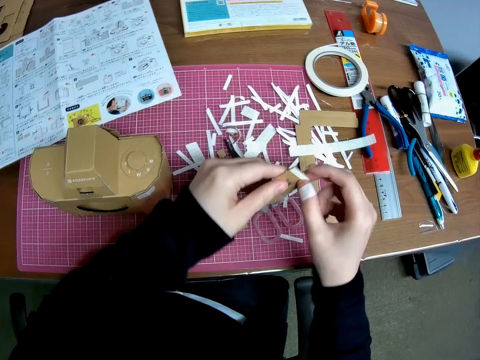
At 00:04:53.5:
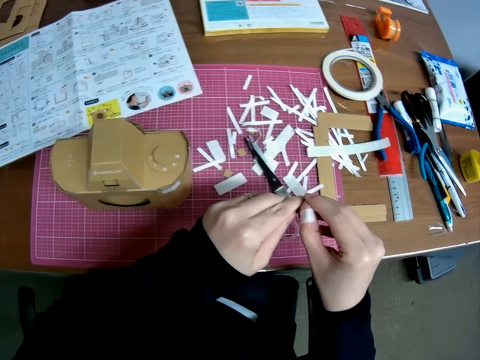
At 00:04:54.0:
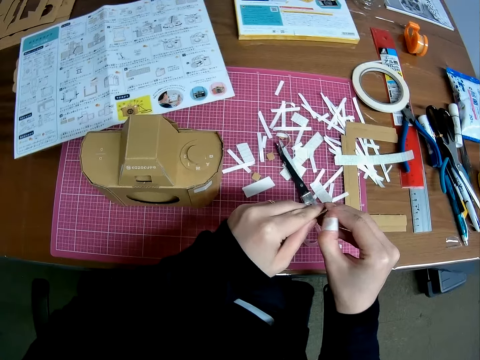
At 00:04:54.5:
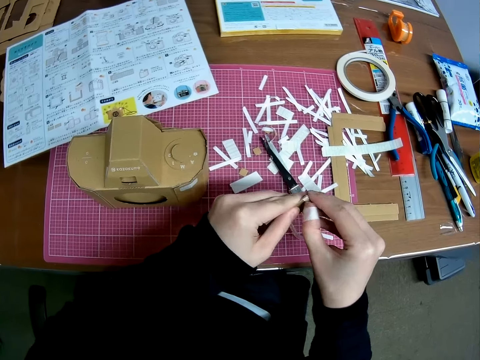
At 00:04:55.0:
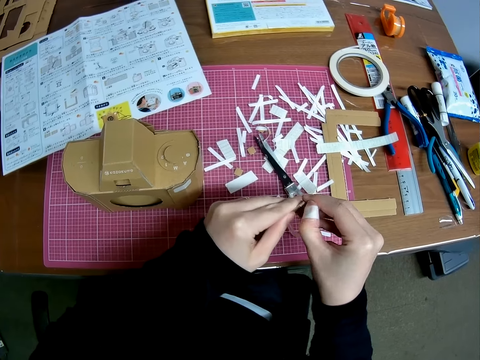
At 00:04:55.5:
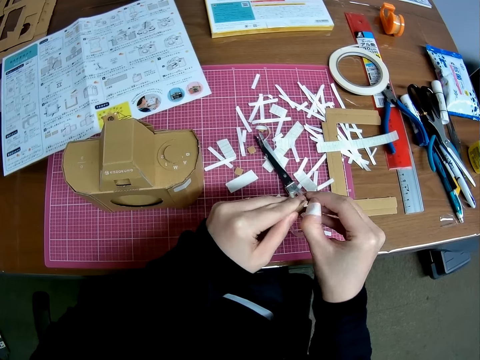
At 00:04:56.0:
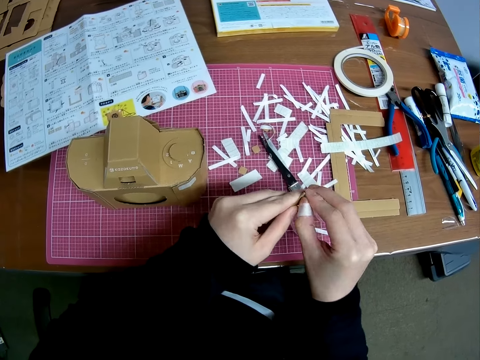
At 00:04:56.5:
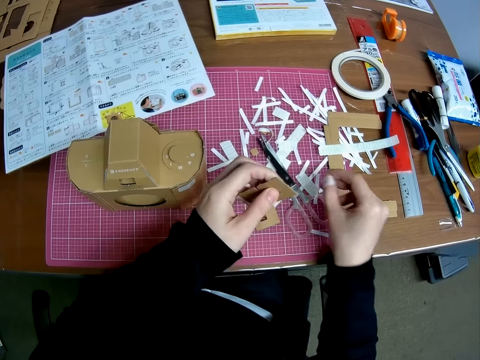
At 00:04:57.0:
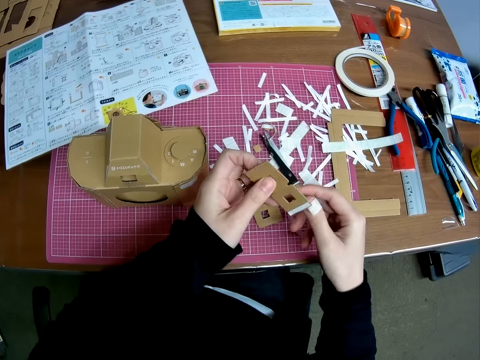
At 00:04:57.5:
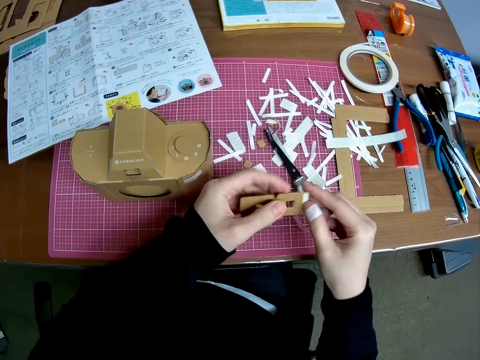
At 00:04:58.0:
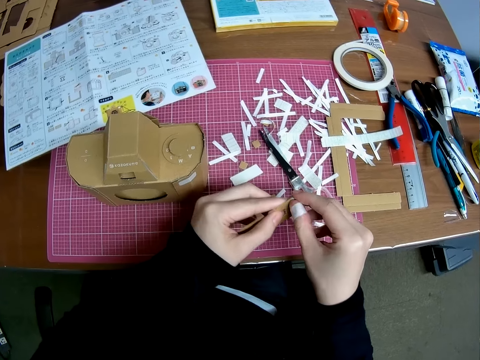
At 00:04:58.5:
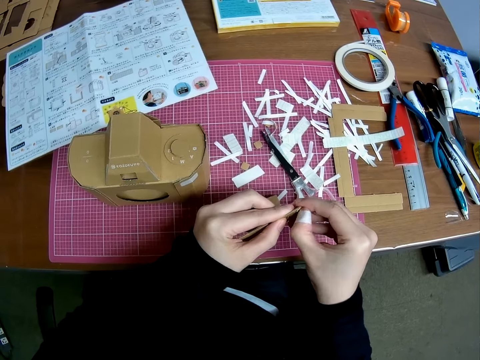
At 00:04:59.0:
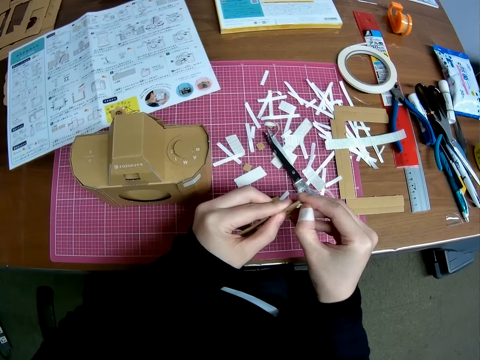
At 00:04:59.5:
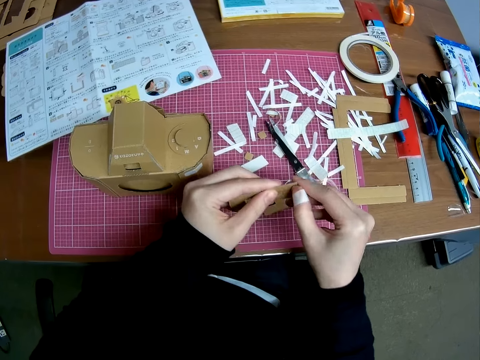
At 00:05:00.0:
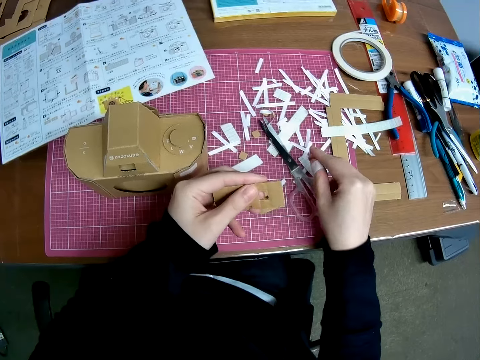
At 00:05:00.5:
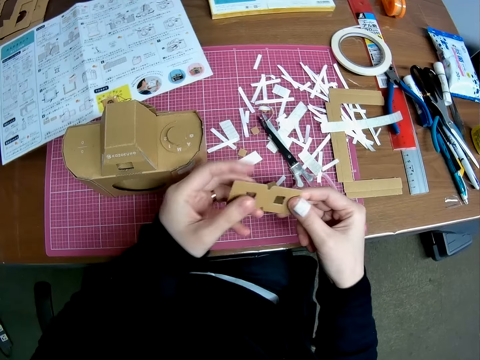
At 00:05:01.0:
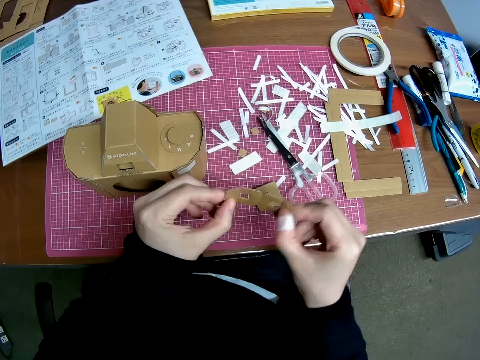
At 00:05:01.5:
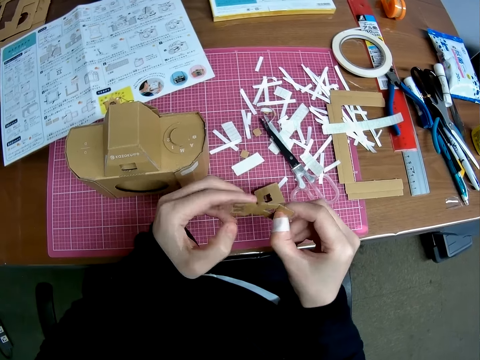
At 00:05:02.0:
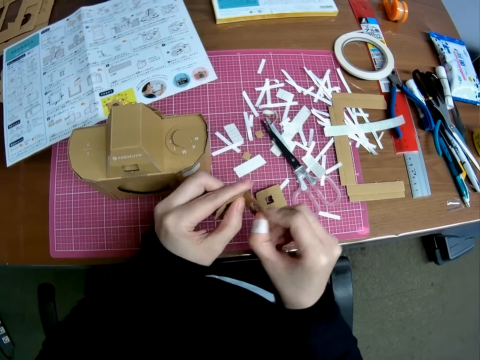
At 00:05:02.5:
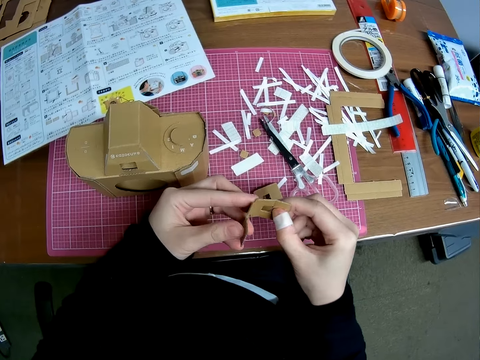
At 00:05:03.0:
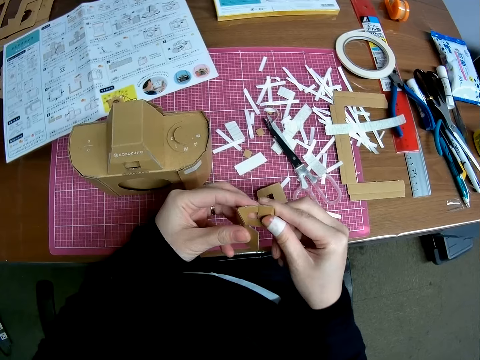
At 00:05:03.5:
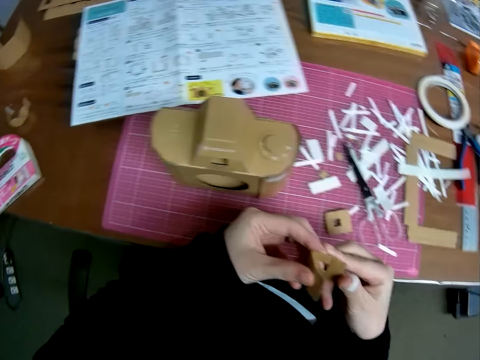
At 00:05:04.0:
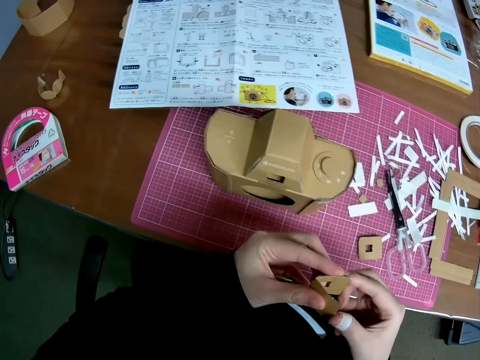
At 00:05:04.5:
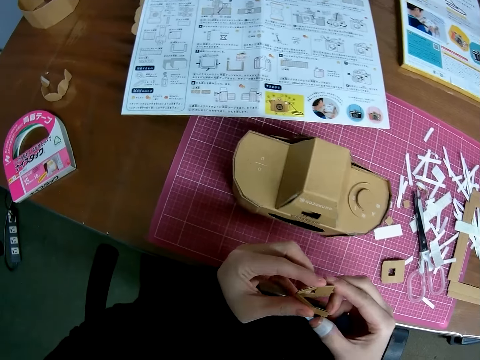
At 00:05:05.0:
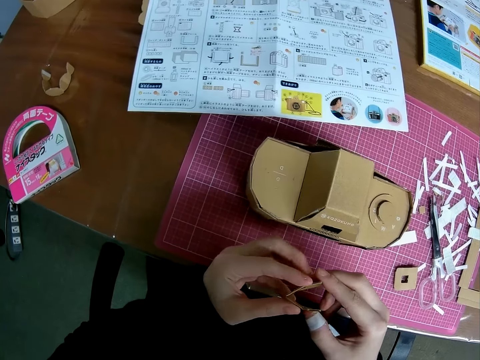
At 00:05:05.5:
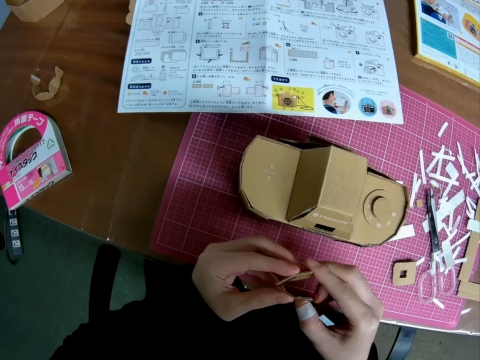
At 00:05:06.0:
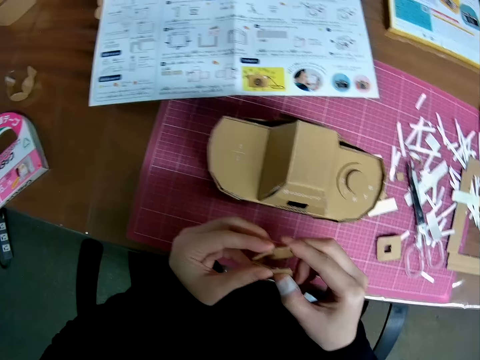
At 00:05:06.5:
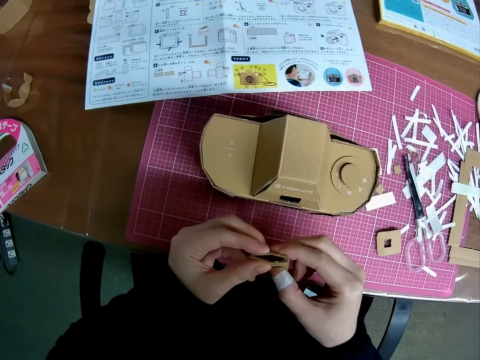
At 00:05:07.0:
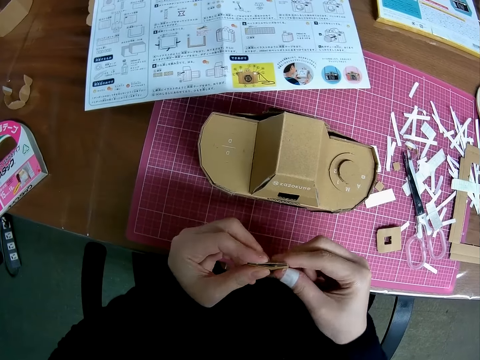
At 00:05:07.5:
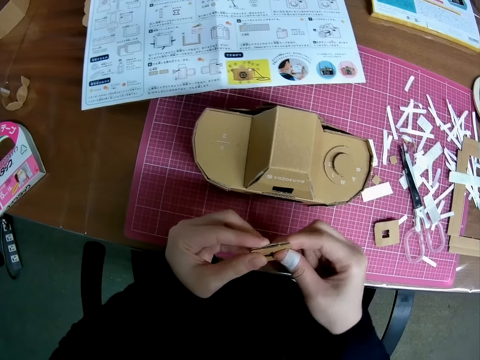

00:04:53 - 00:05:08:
The camera wearer holds the craft material. They peel off a piece of tape from the craft material. They drop the tape on the pink sheet. They peel off another piece of tape from the craft material. They drop the tape on the pink sheet. They fold the craft material.

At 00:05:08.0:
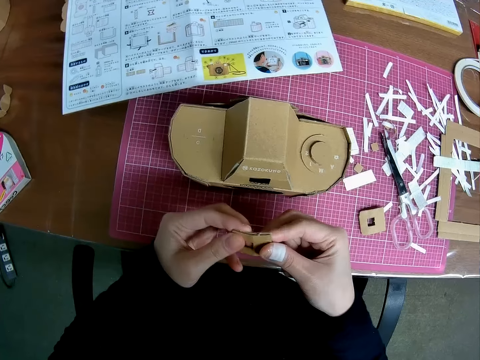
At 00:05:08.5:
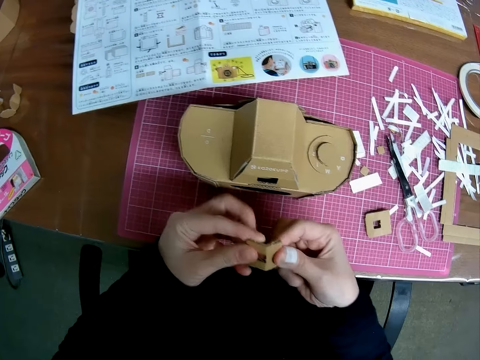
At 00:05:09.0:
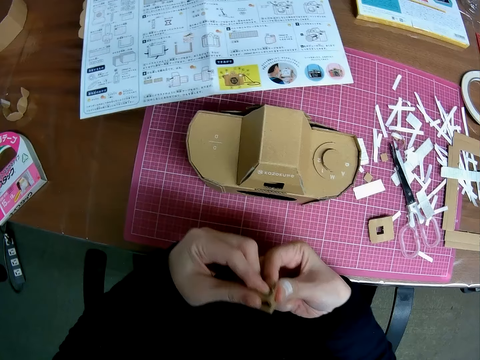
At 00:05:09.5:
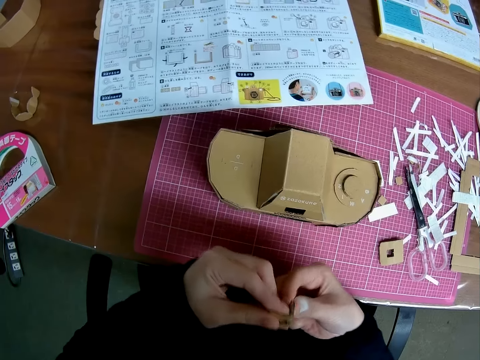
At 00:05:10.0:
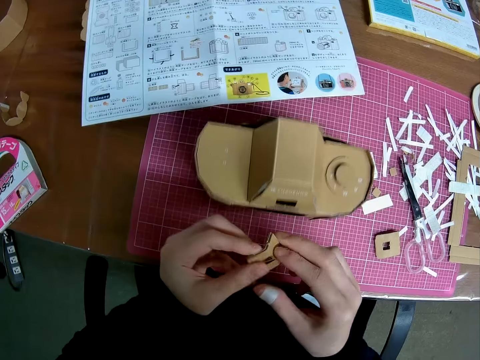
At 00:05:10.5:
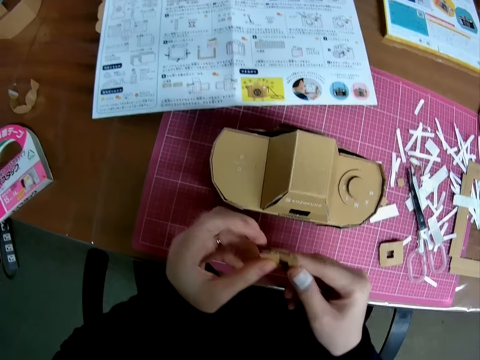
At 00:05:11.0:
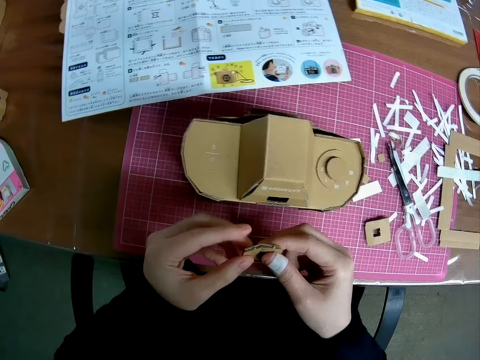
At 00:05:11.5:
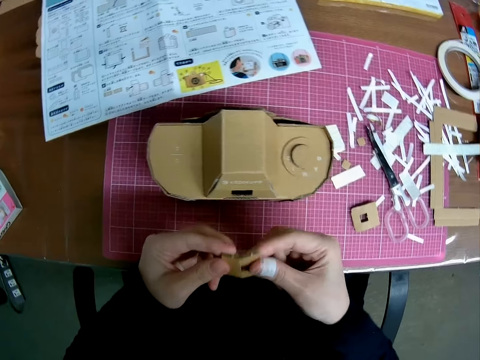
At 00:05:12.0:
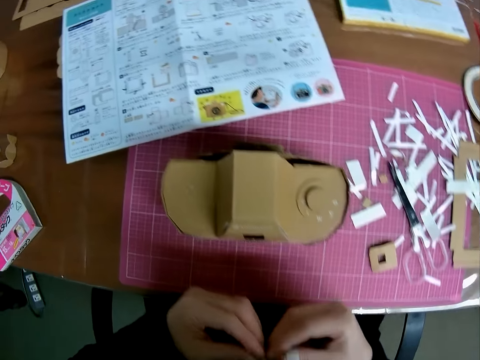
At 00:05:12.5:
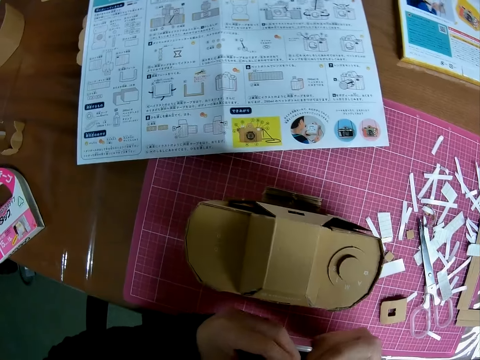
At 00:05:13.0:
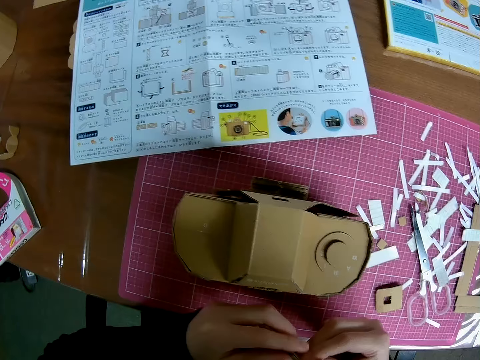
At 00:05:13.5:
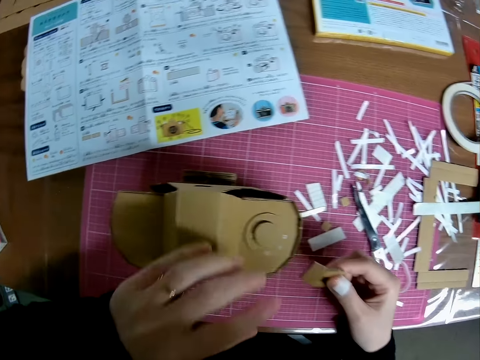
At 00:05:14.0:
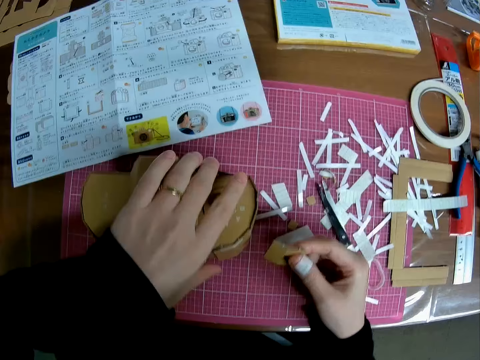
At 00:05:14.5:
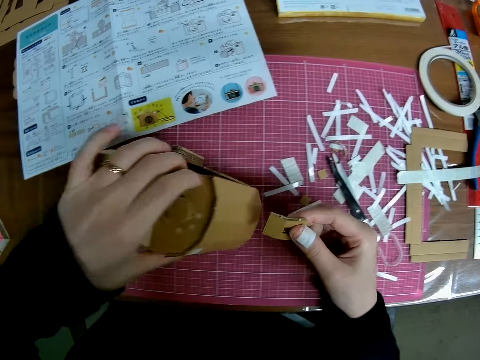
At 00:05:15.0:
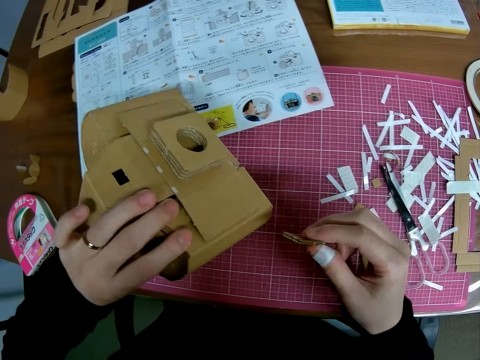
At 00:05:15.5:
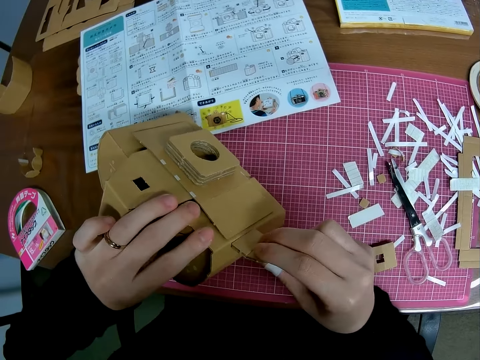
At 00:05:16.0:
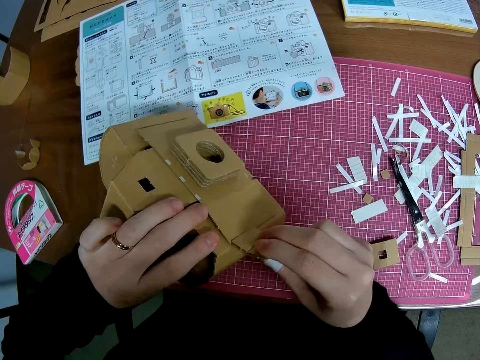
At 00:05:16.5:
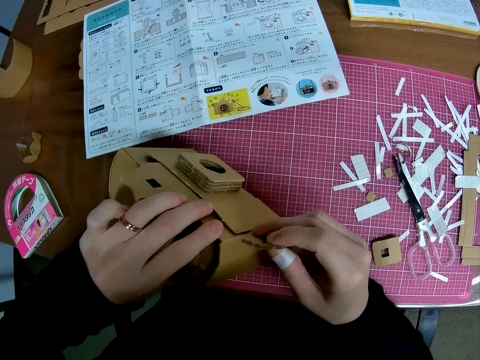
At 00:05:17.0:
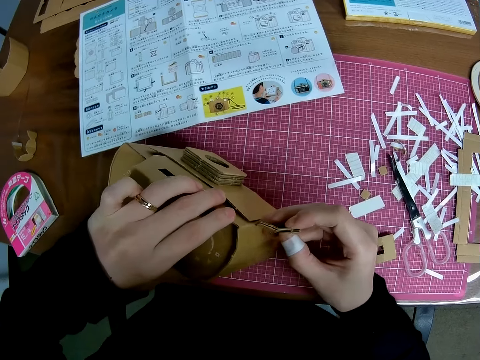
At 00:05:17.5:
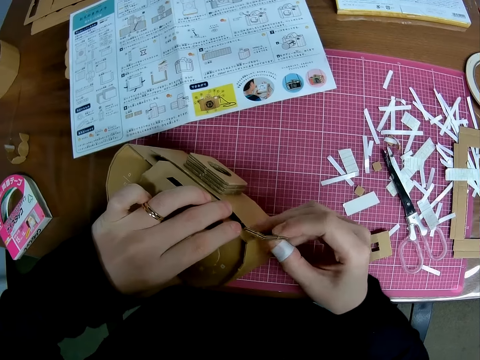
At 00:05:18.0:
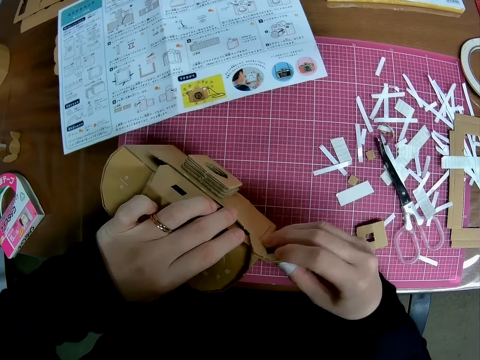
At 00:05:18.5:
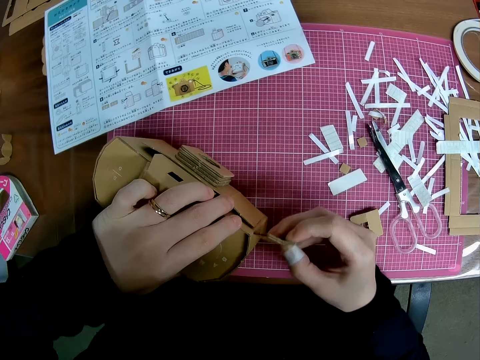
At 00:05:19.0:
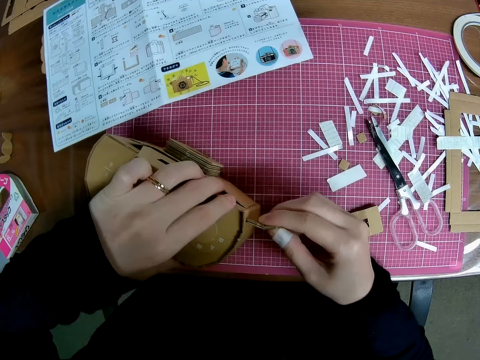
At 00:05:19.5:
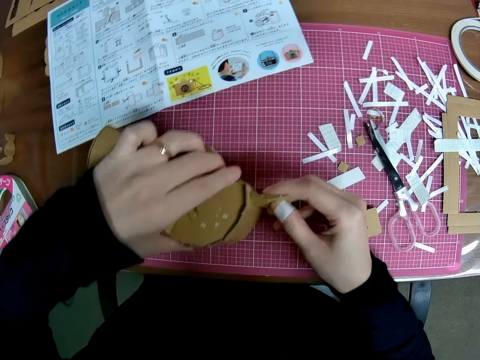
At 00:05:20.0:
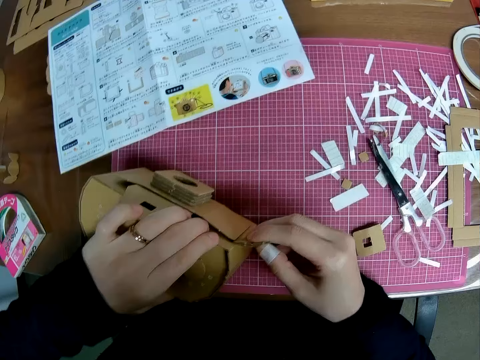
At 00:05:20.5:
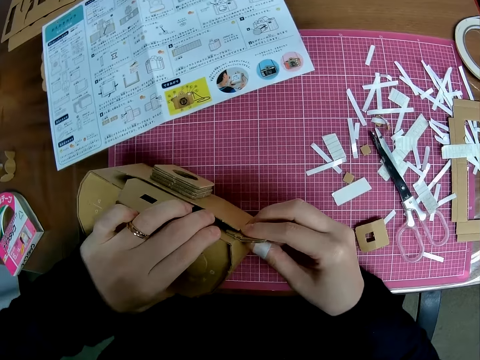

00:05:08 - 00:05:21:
The camera wearer raises a mechanical model from the pink sheet. They attach the folded model piece to the mechanical model.
